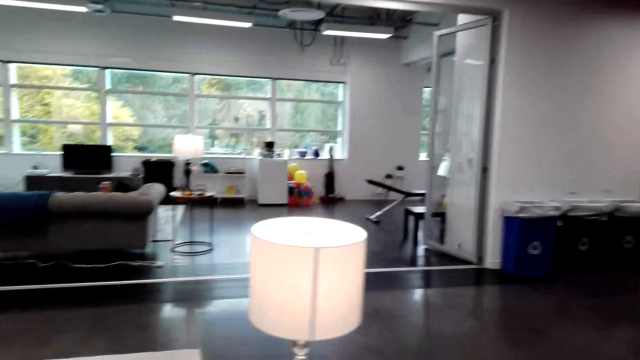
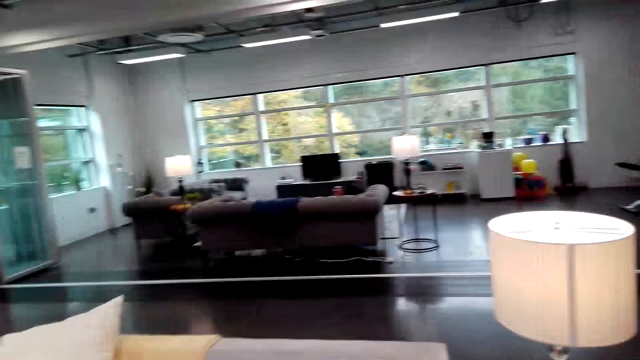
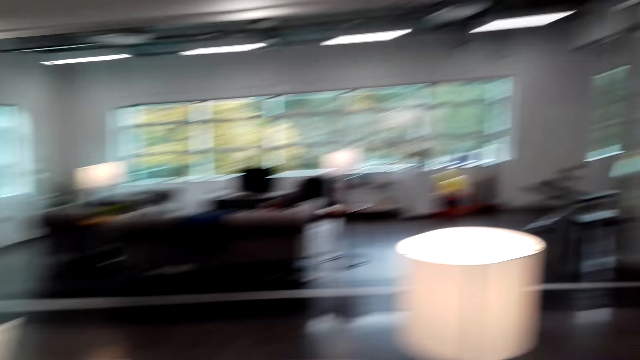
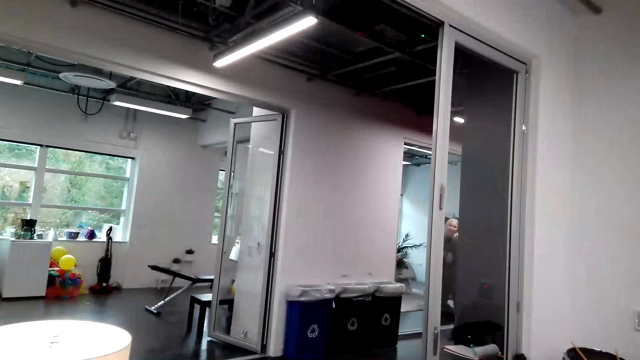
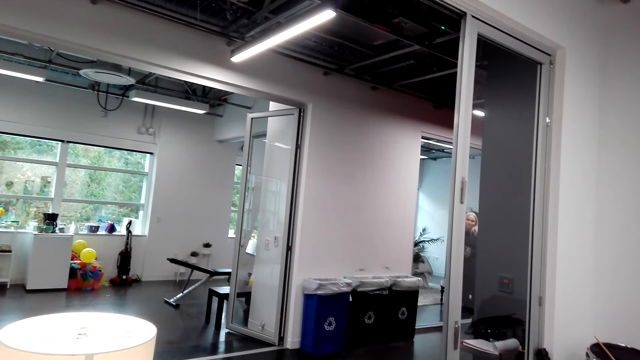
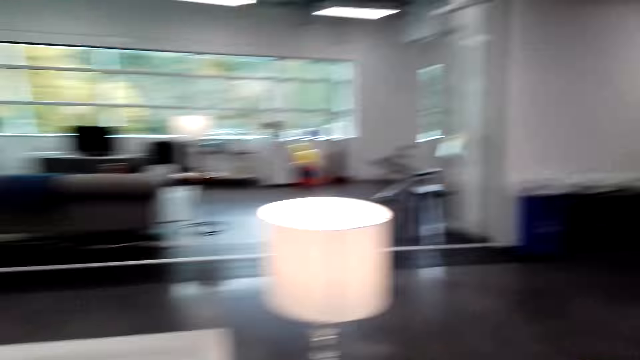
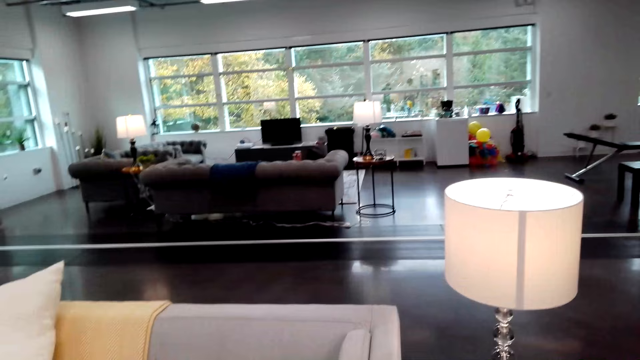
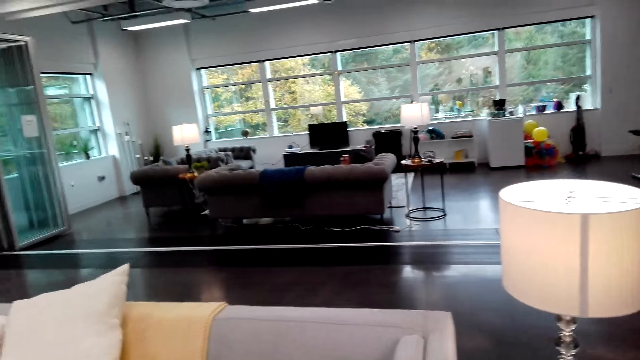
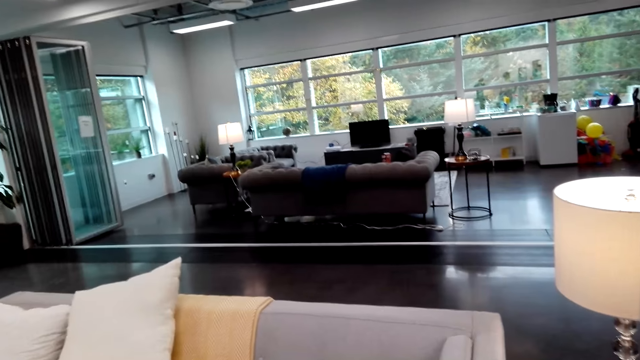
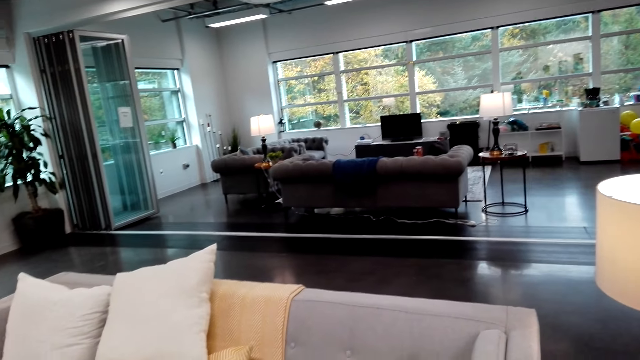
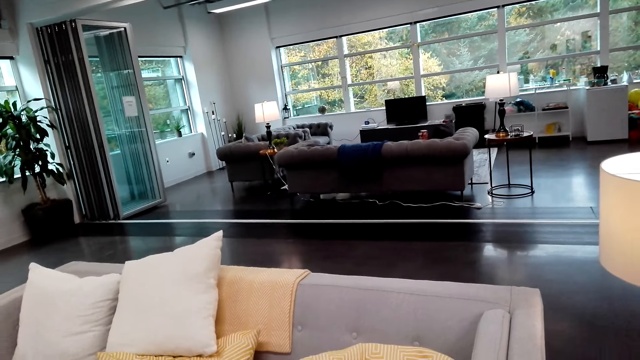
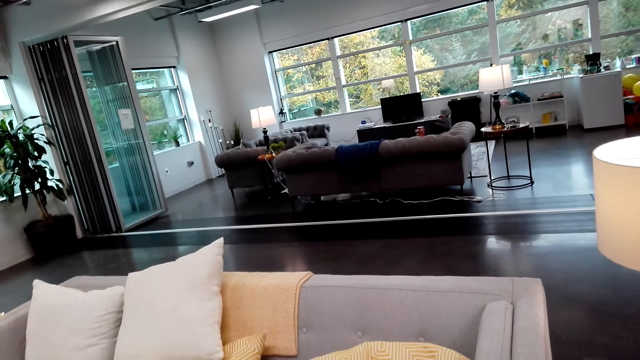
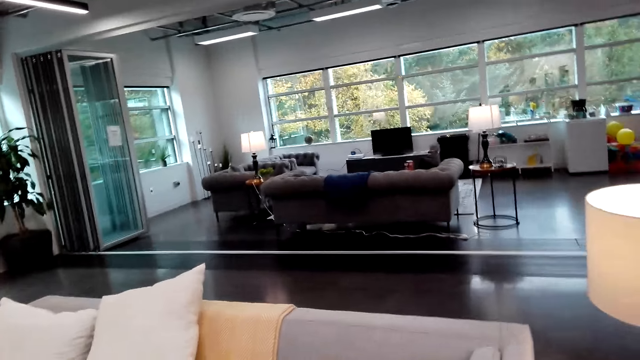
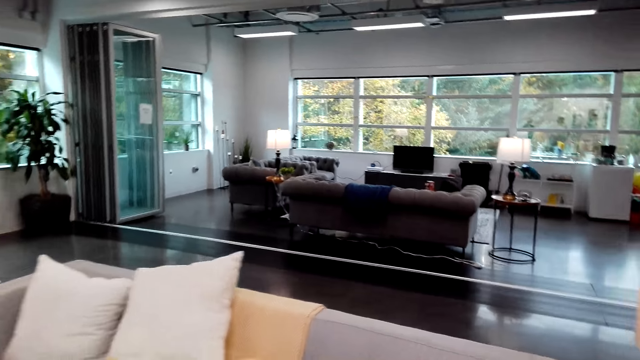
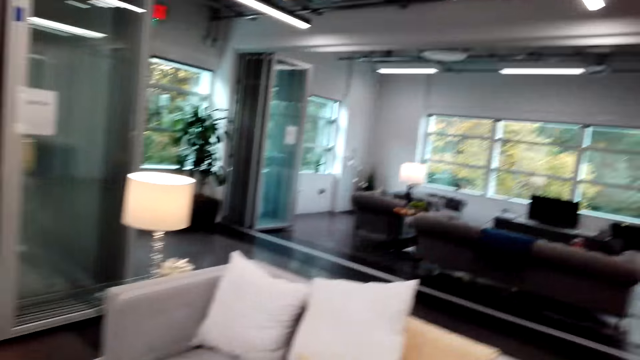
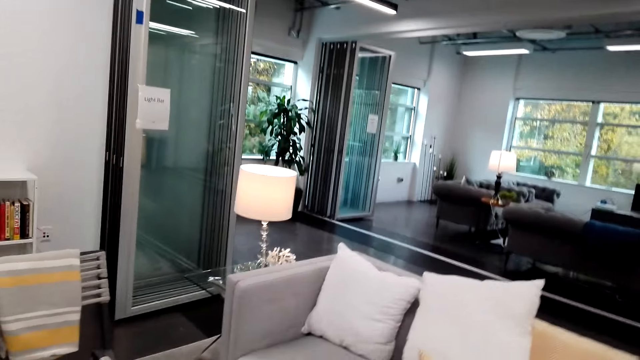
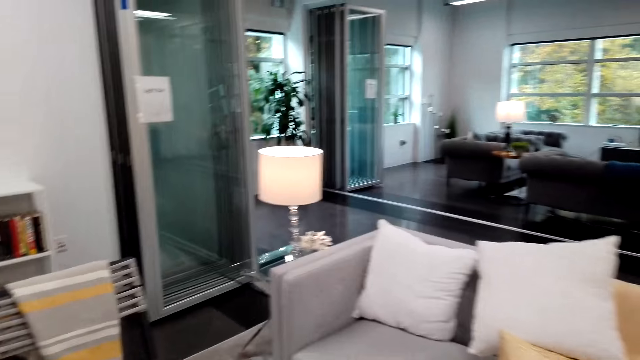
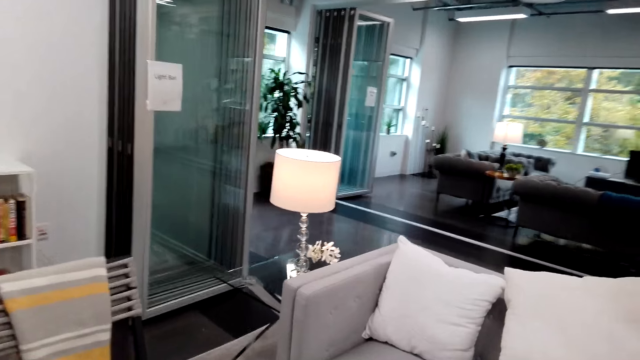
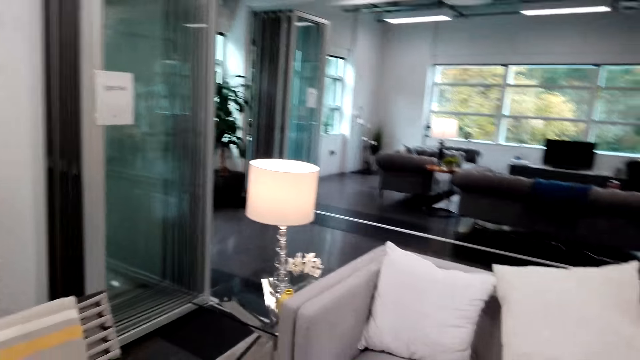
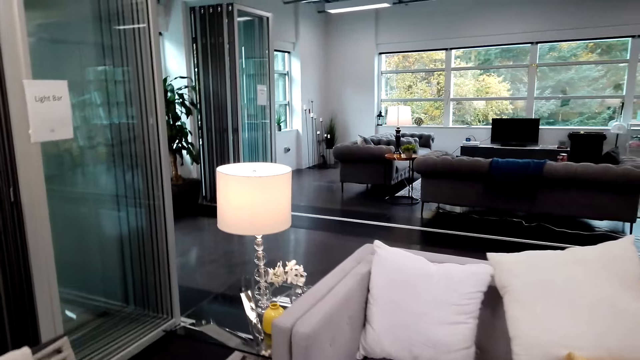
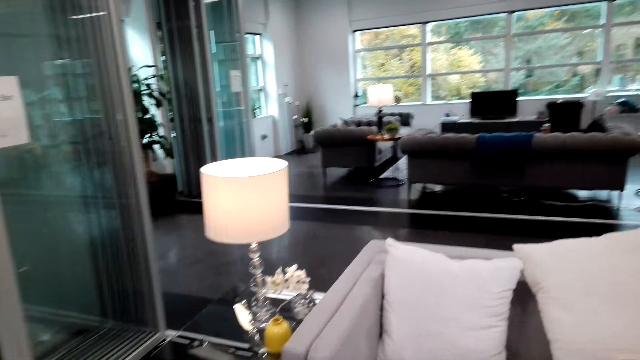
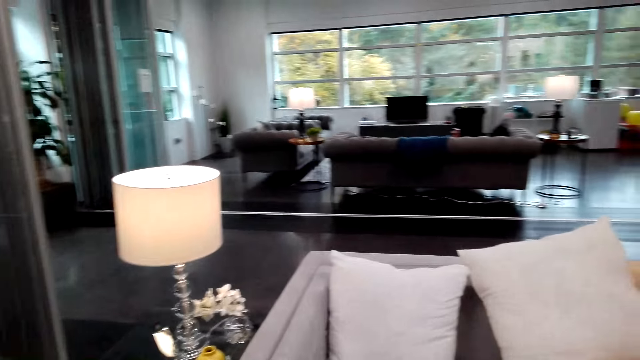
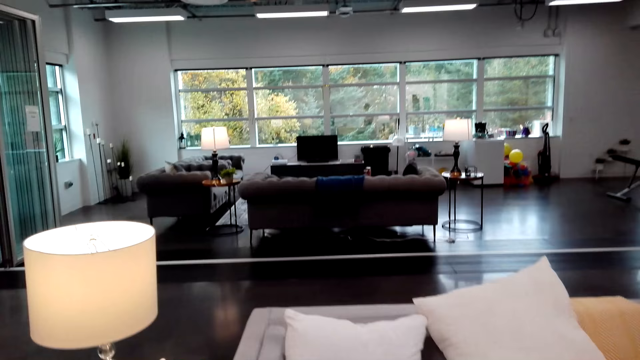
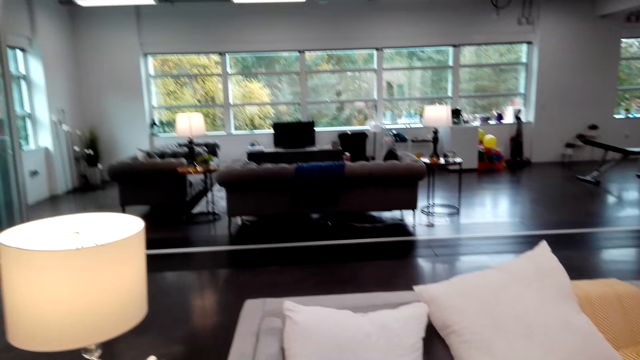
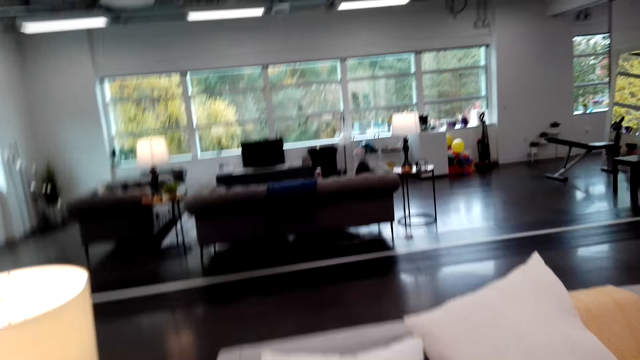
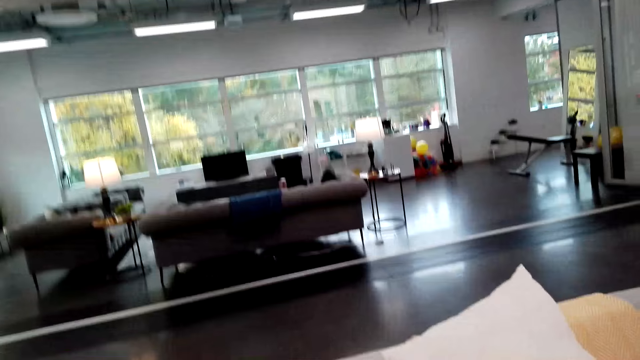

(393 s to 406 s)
The camera wearer walks around the couch. They interact with a woman.

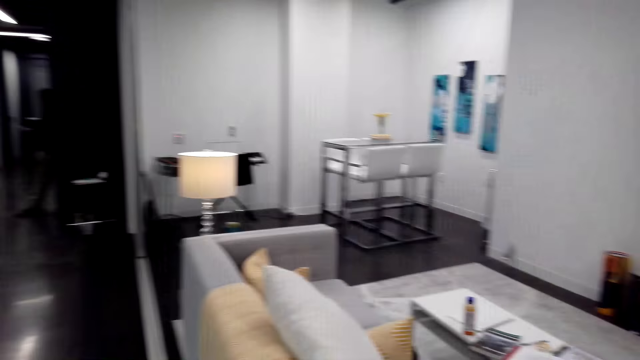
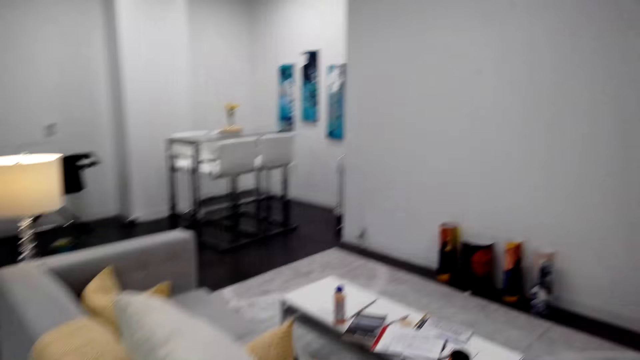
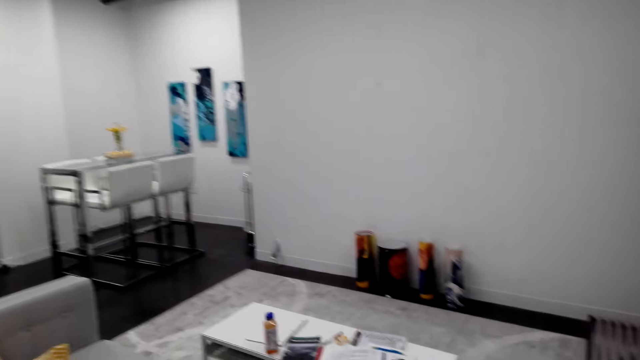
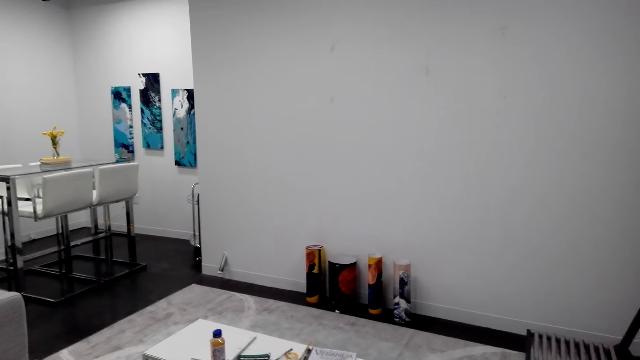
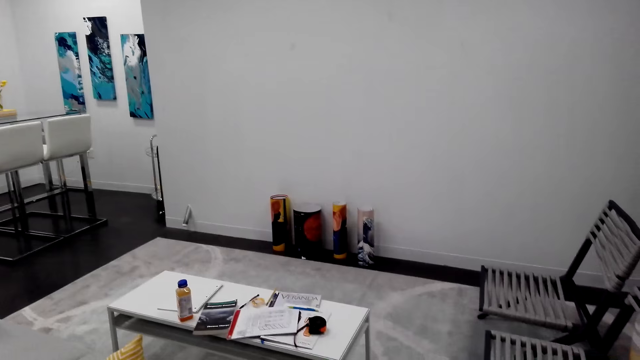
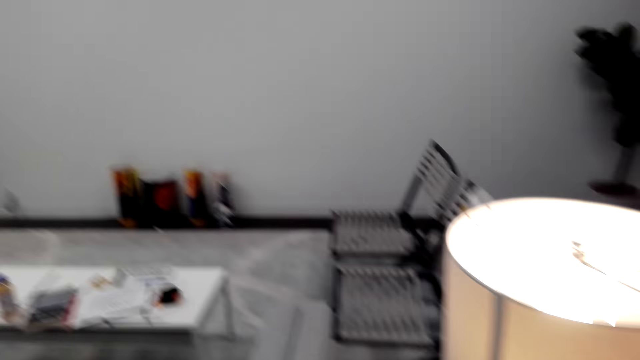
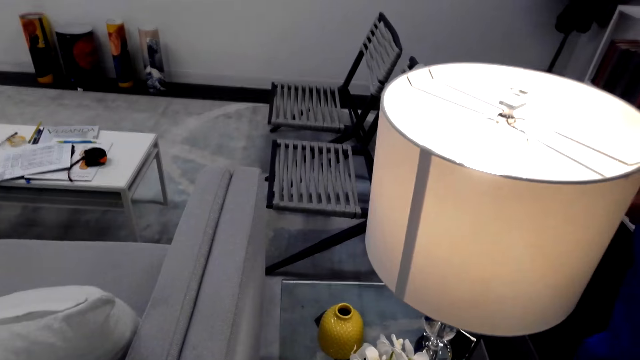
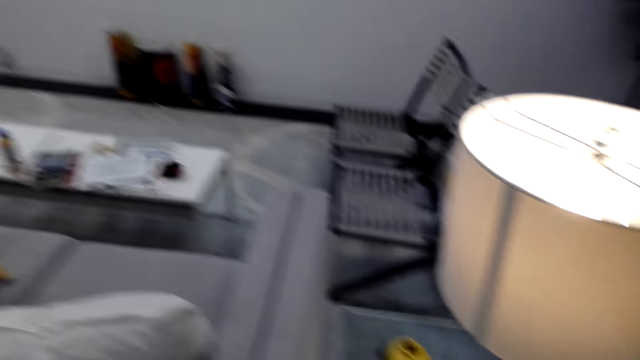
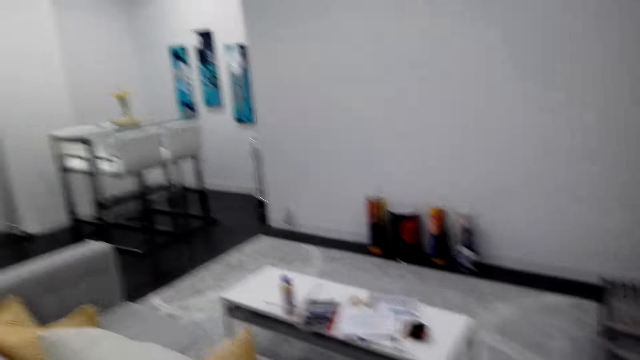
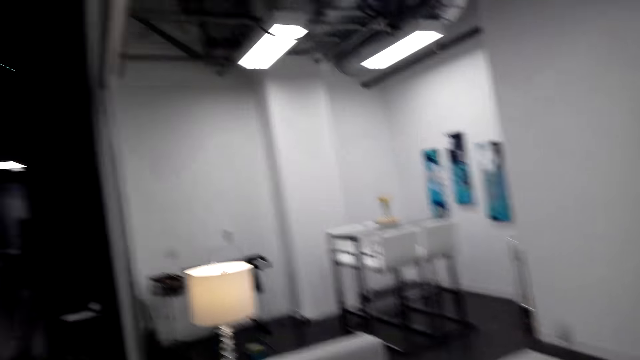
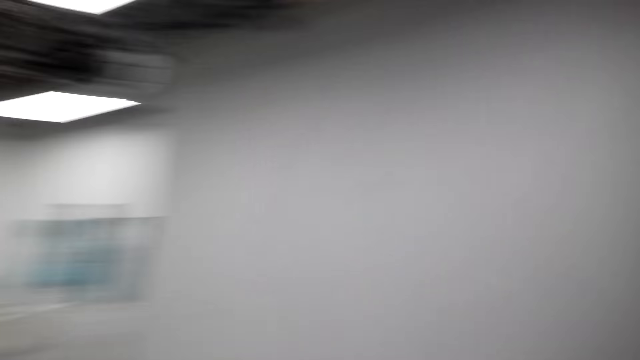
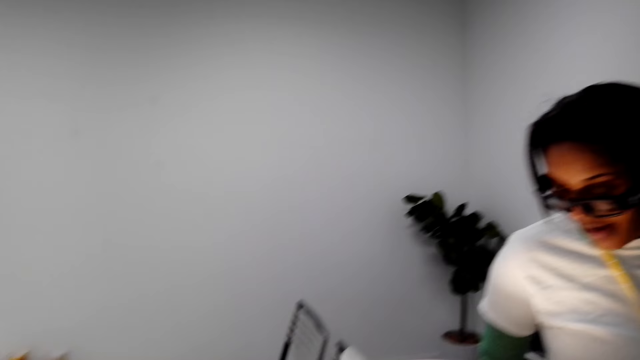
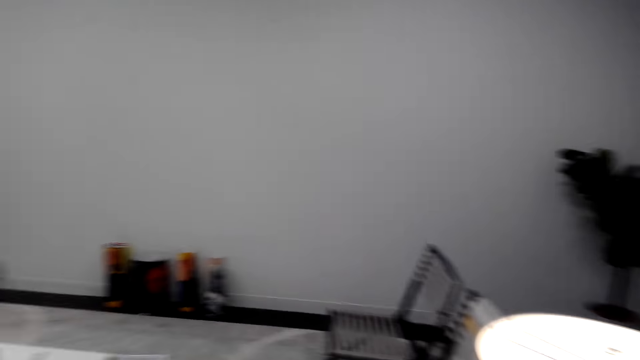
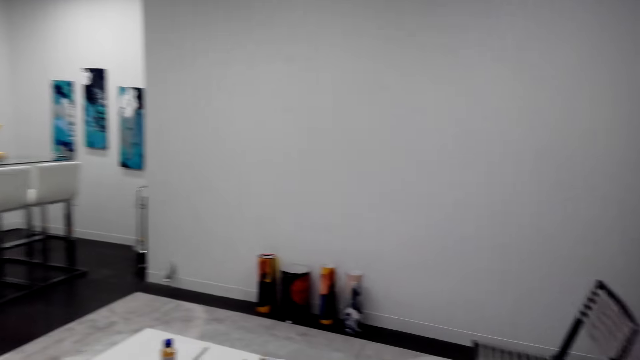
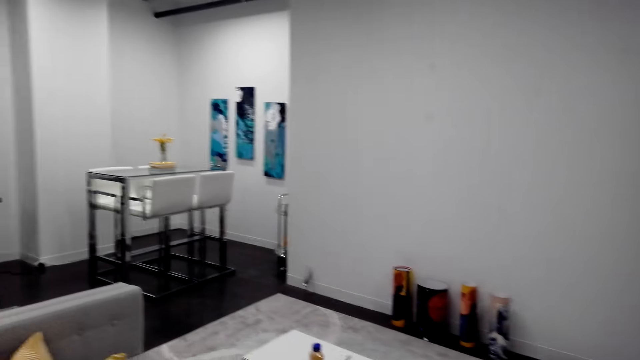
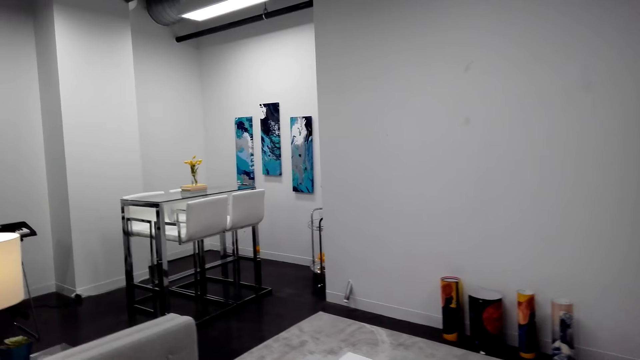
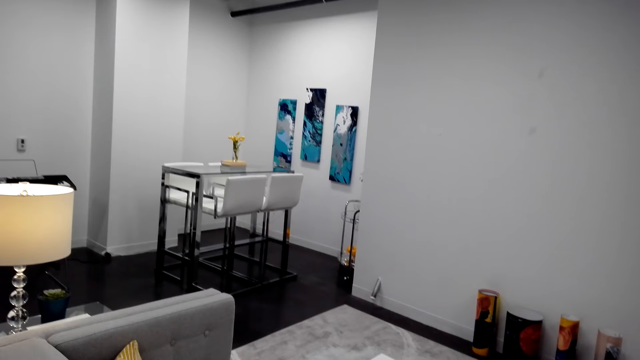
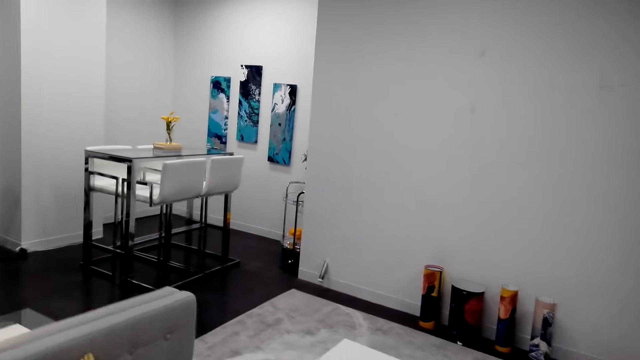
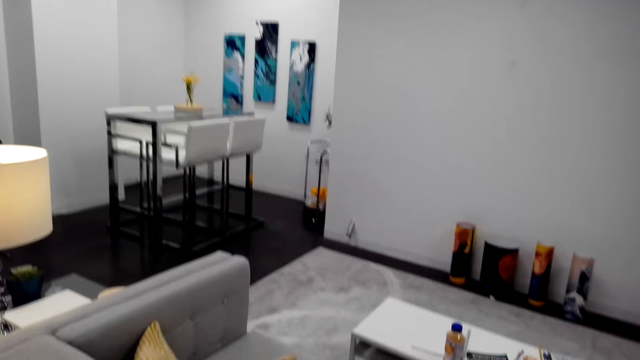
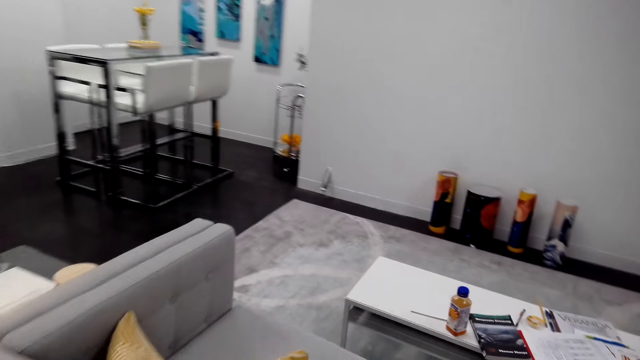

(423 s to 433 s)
The camera wearer looks around the room. A woman looks at the lamp. The camera wearer interacts with the woman.
